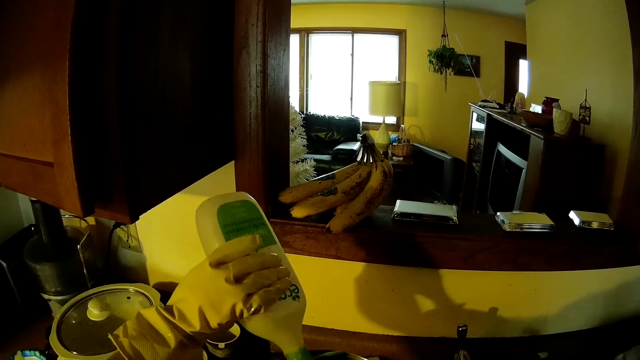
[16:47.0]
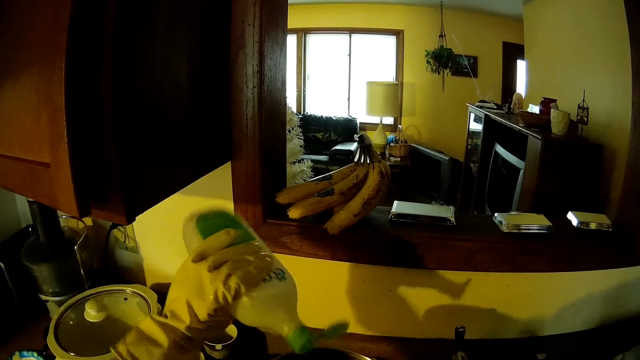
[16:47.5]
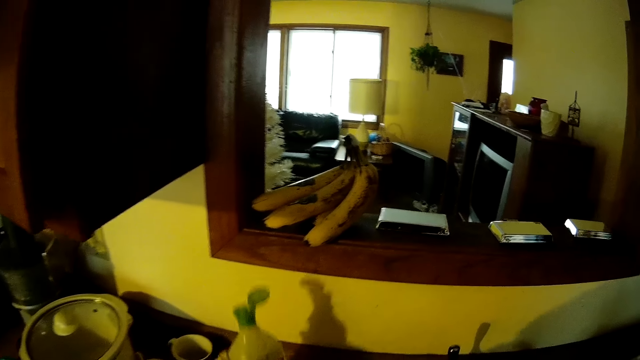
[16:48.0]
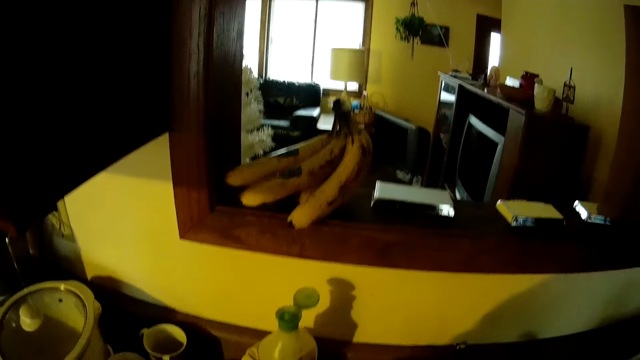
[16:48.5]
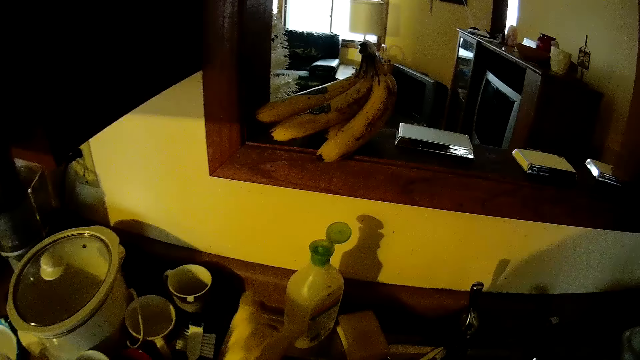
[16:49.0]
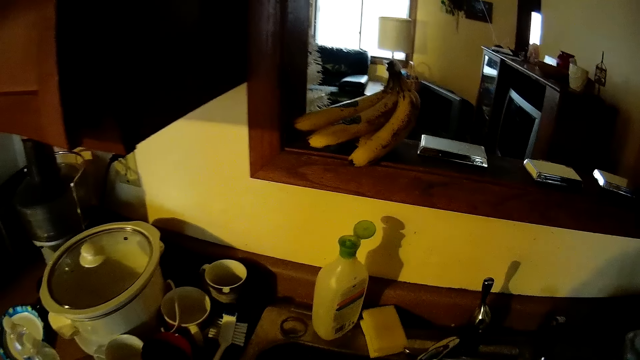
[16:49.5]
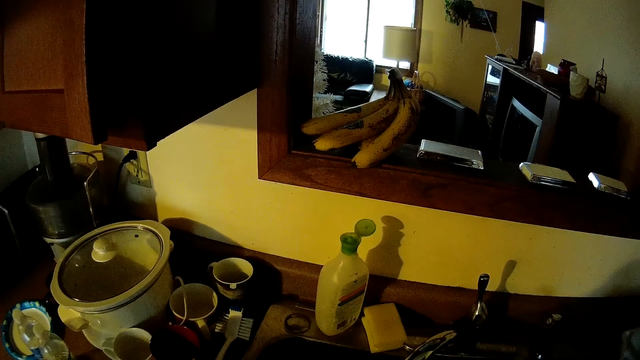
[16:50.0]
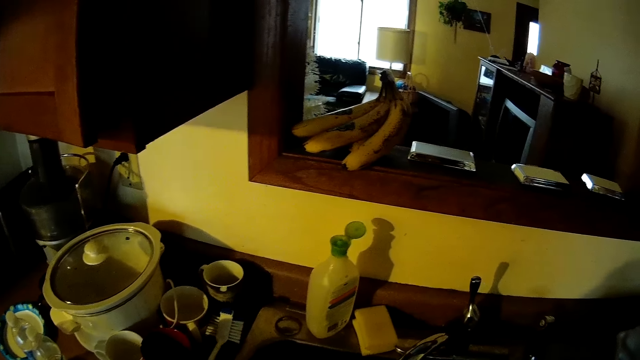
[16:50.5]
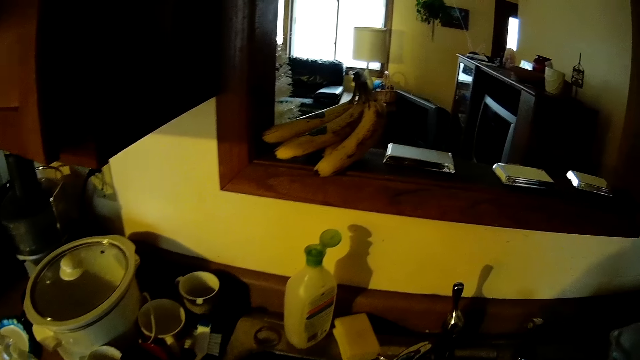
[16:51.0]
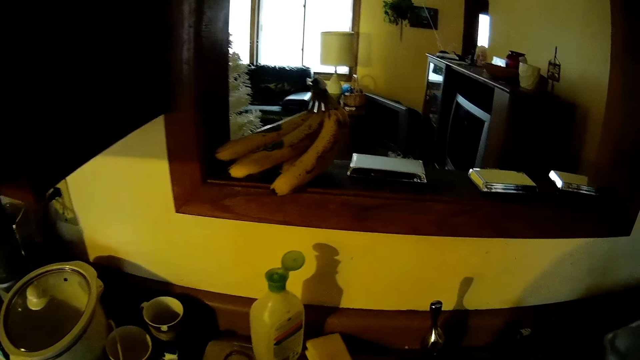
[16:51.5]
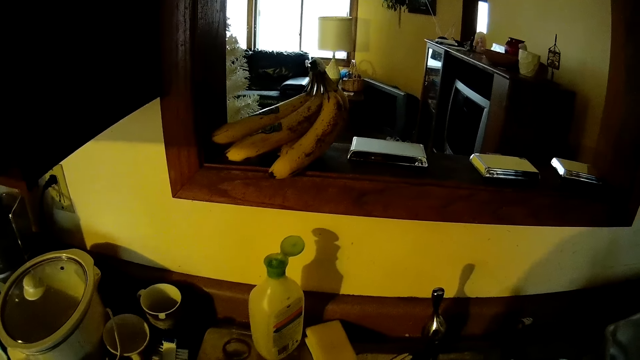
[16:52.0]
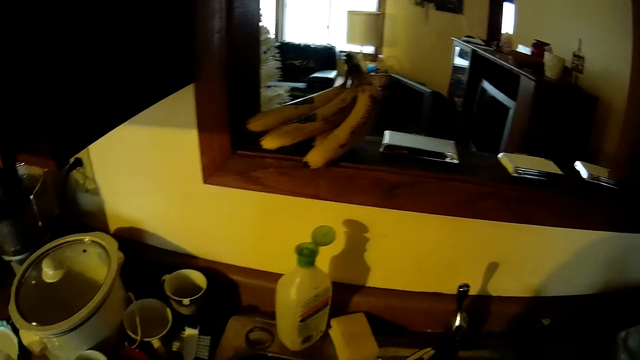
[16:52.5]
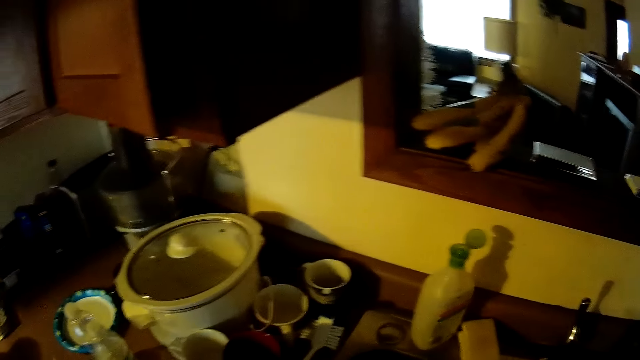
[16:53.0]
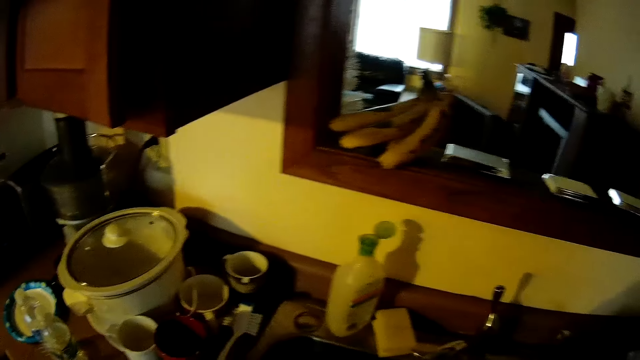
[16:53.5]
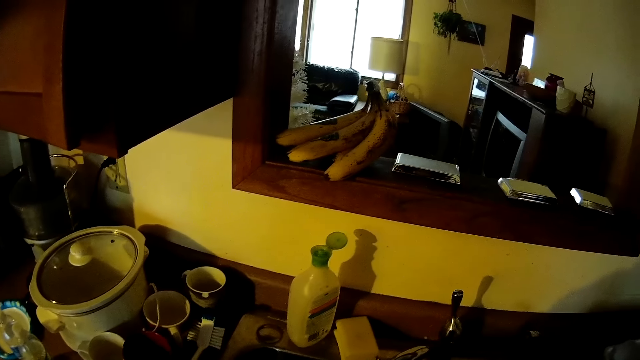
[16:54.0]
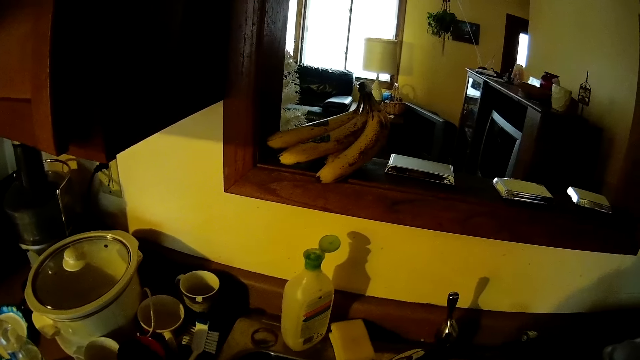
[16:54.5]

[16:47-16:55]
The camera wearer drops the bottle of soap on the sink. They wash the dish in the sink.

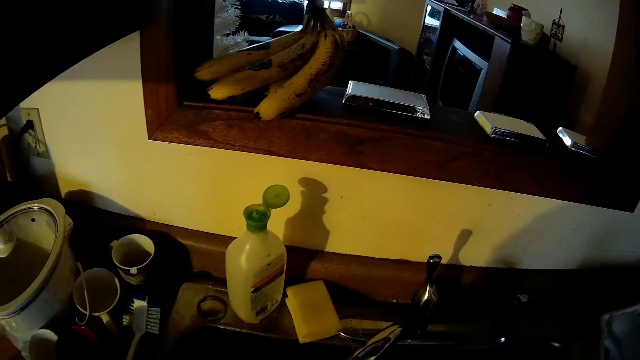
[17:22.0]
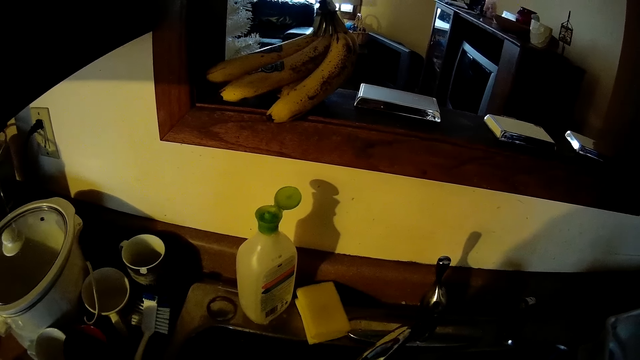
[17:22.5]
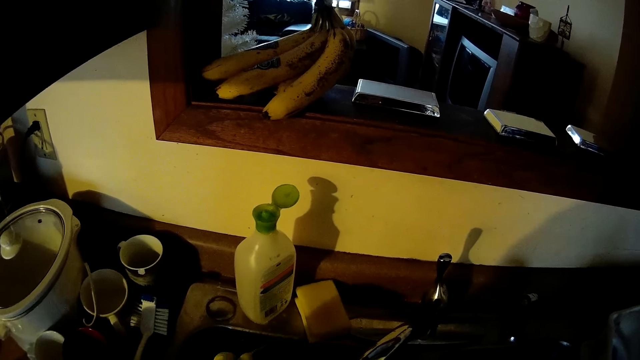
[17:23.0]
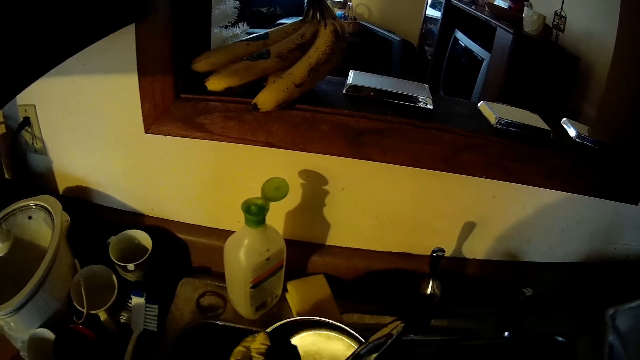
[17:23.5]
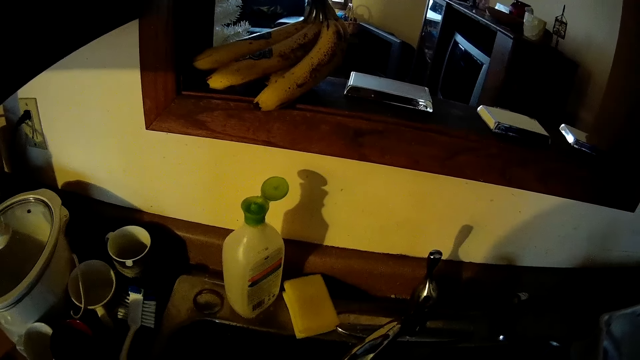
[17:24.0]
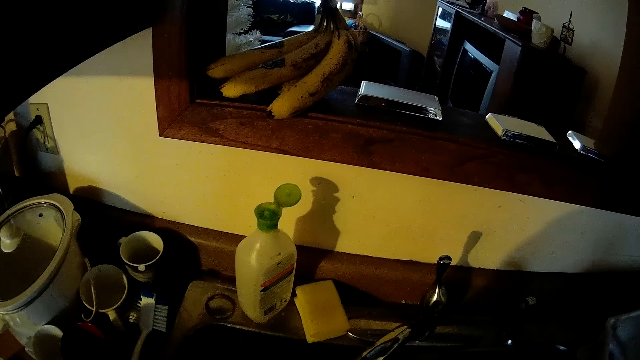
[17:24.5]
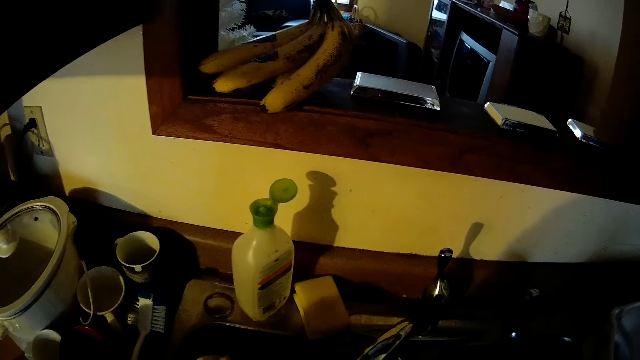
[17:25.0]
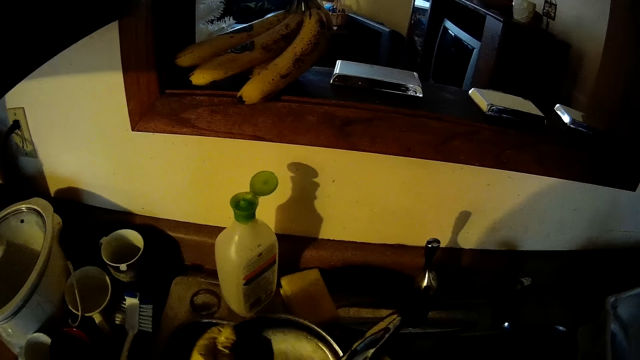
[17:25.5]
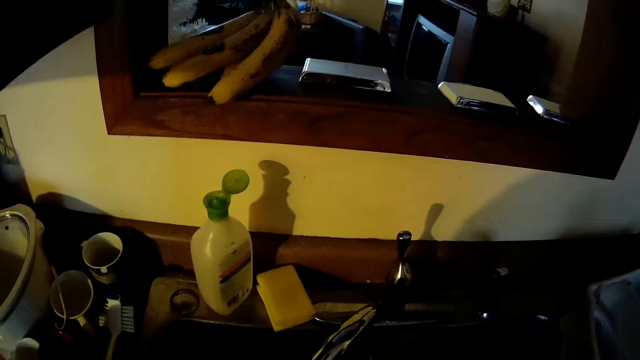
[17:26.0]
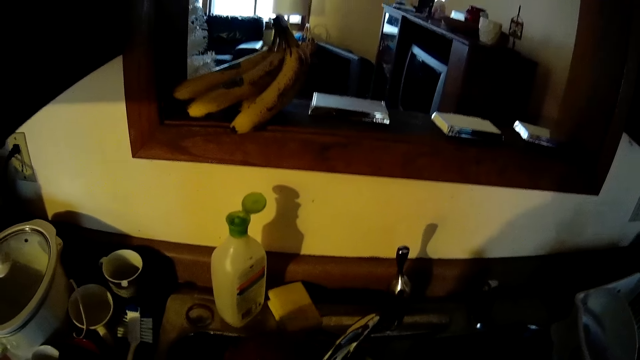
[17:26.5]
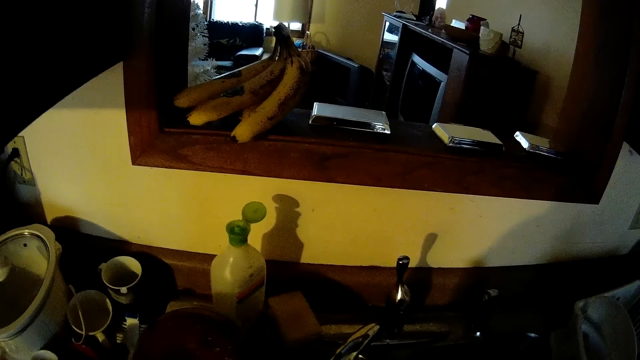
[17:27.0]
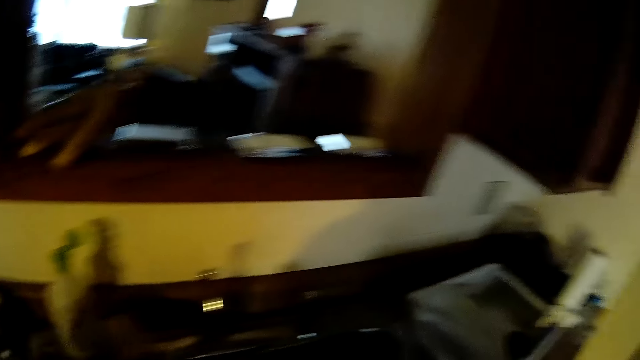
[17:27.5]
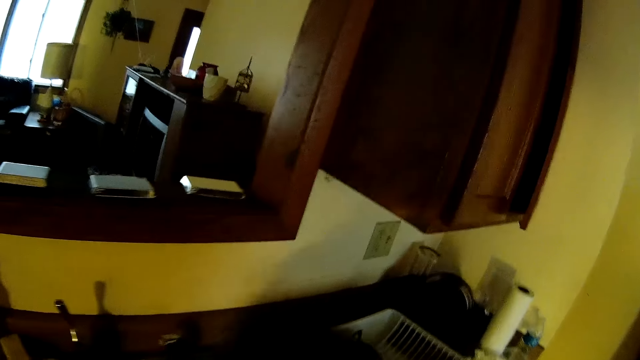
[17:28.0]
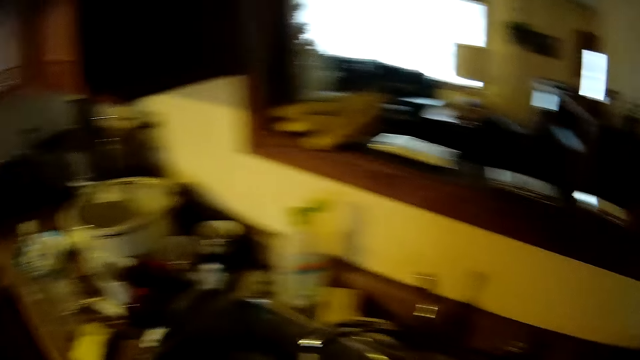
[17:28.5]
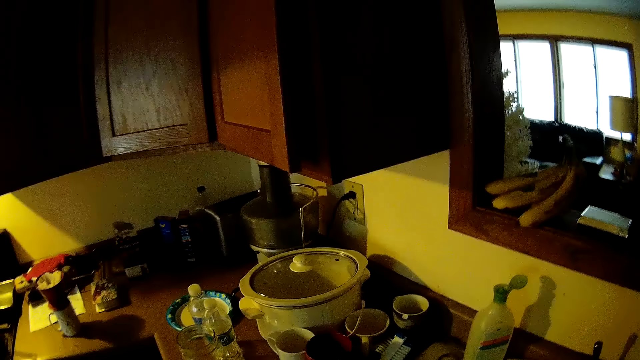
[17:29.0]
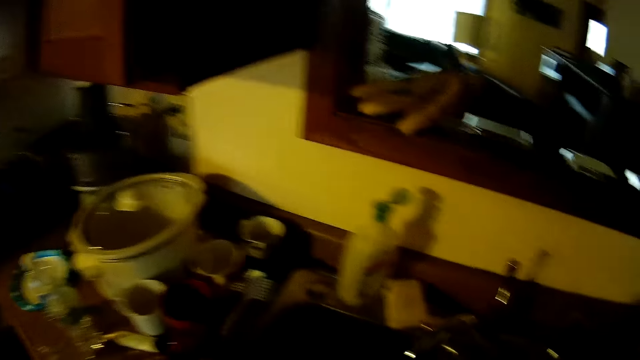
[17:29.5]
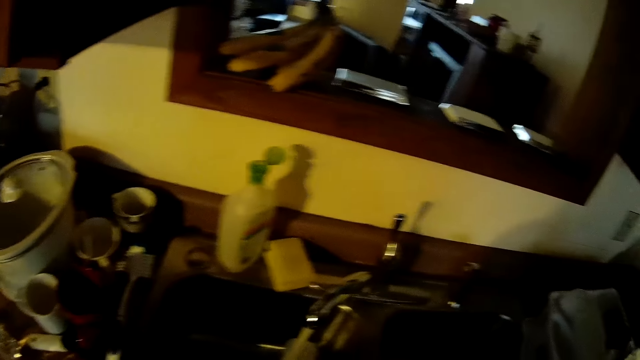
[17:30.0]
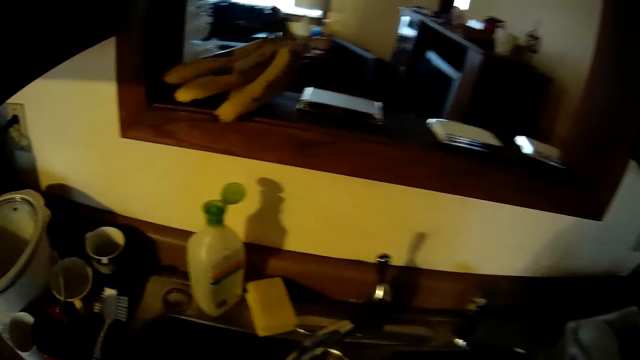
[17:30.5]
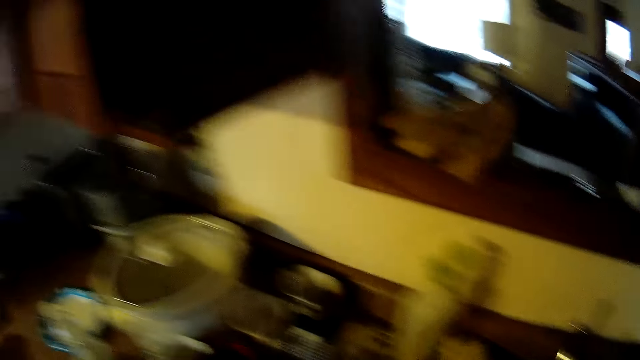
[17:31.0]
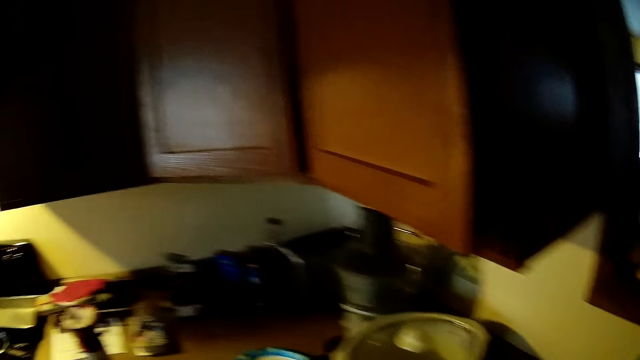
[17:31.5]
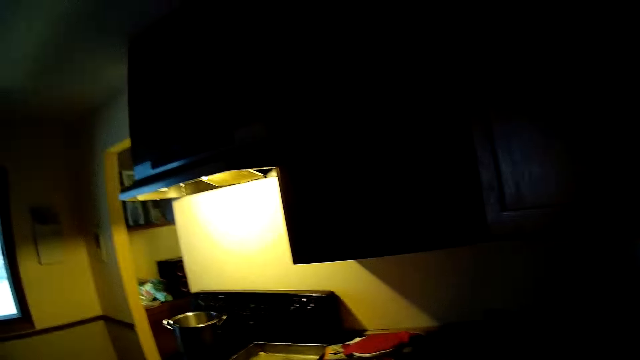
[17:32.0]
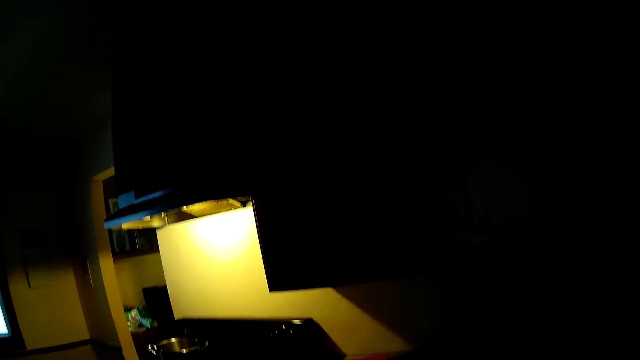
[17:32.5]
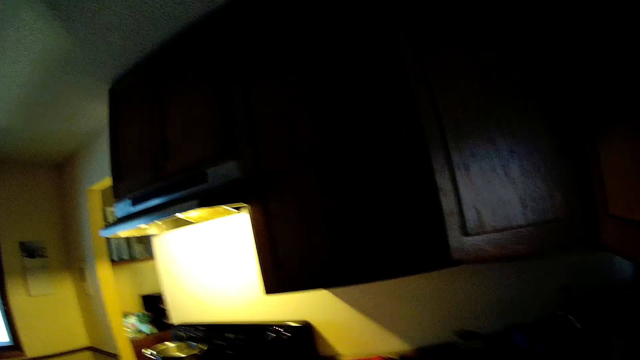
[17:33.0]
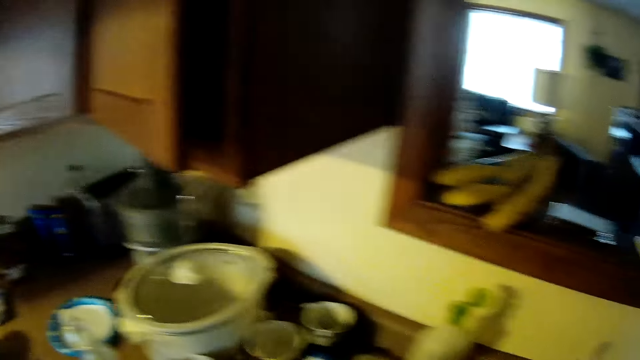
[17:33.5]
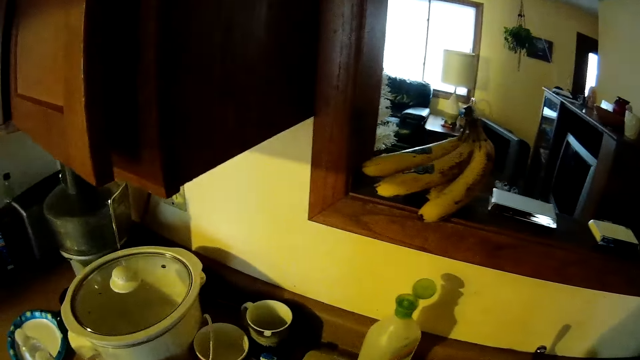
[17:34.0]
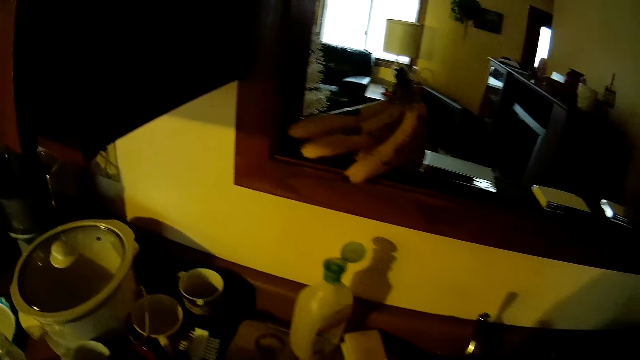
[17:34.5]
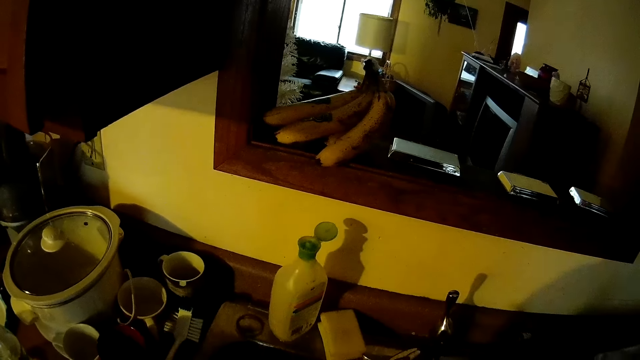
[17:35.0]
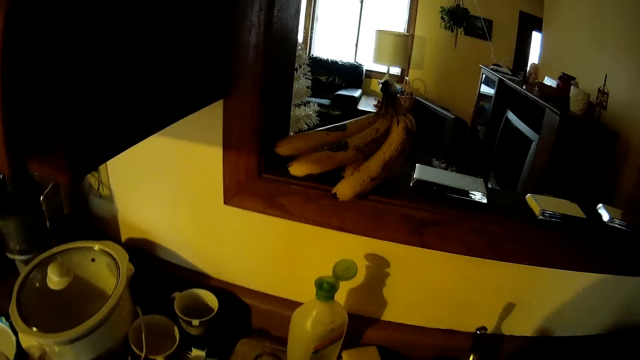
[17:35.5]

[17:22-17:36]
The camera wearer rinses the pan with water. They walk around the kitchen and drop the dish in the basket on the counter.
